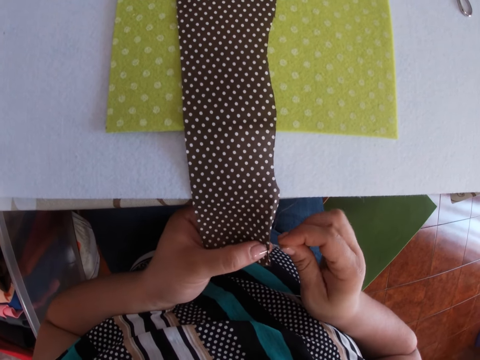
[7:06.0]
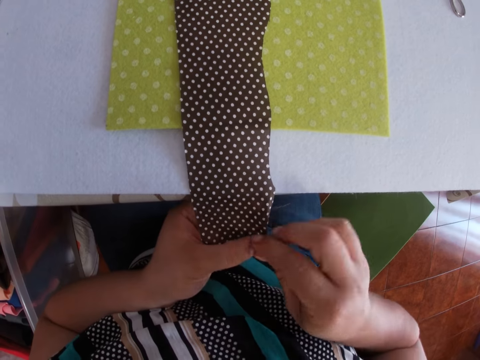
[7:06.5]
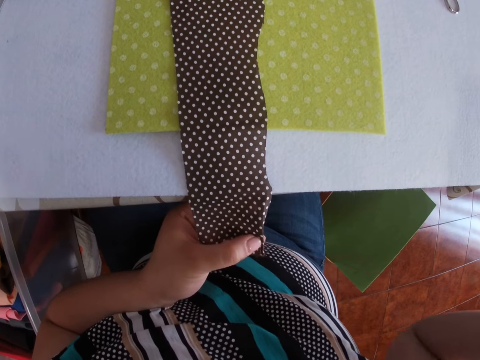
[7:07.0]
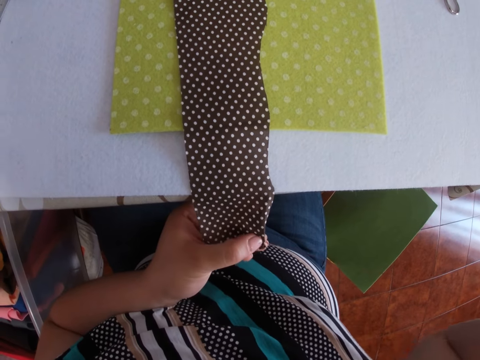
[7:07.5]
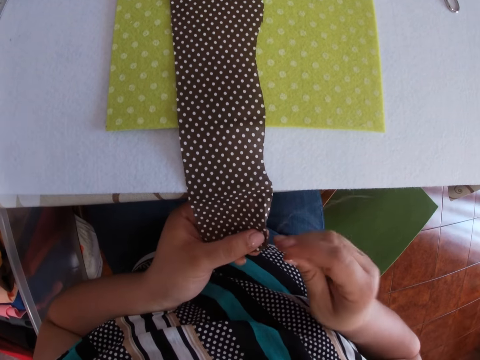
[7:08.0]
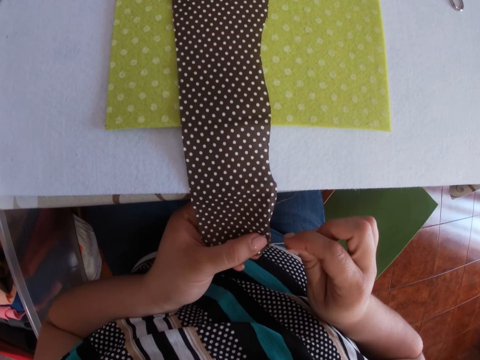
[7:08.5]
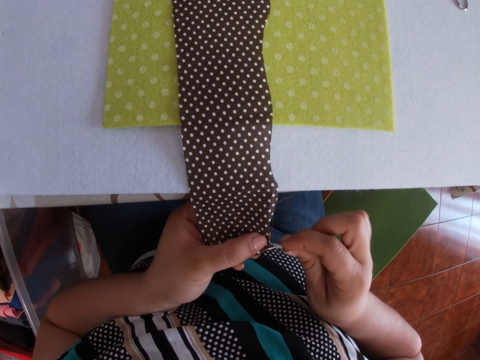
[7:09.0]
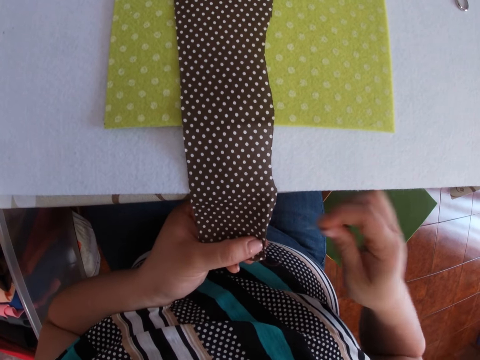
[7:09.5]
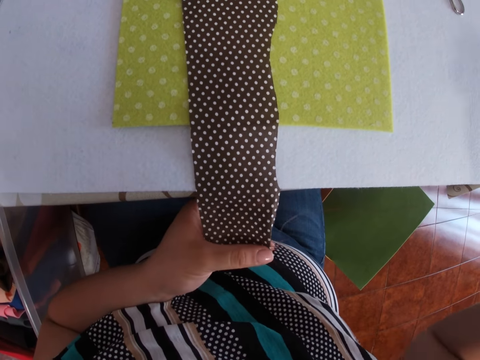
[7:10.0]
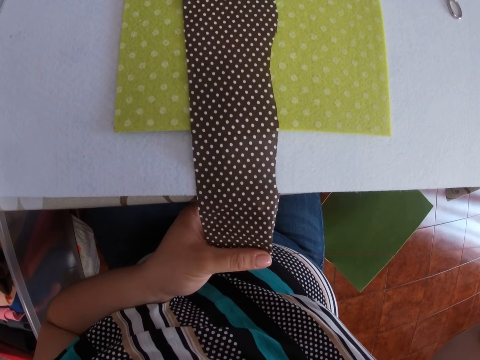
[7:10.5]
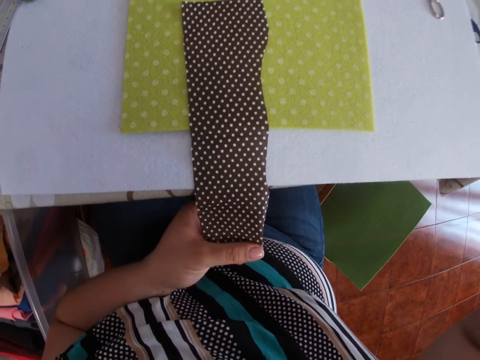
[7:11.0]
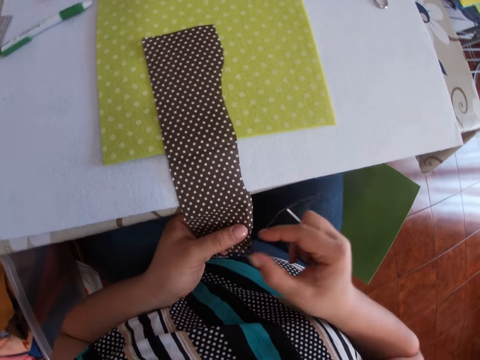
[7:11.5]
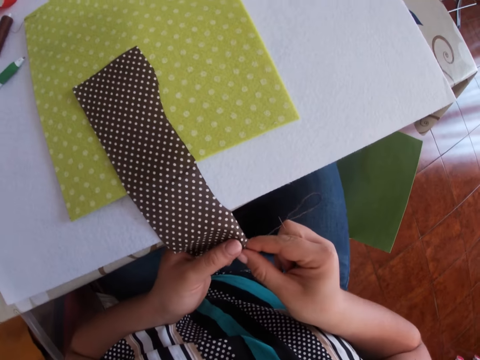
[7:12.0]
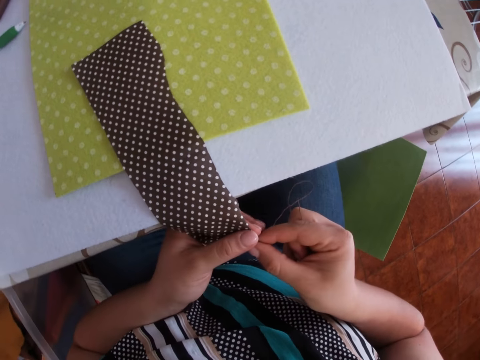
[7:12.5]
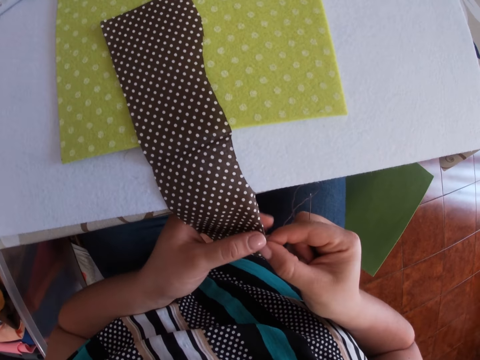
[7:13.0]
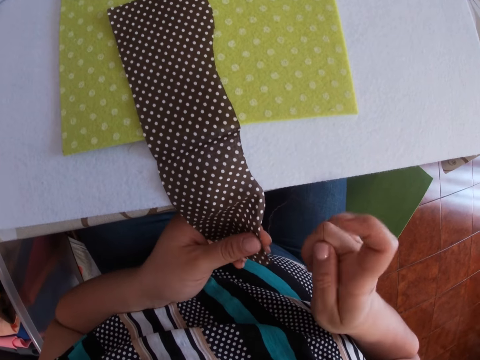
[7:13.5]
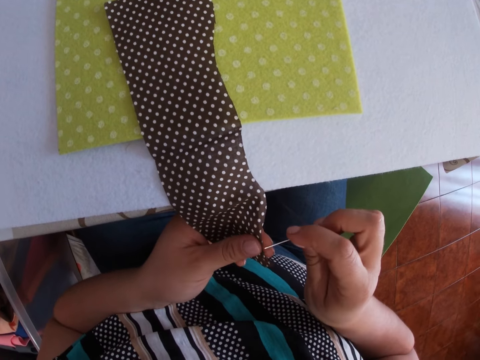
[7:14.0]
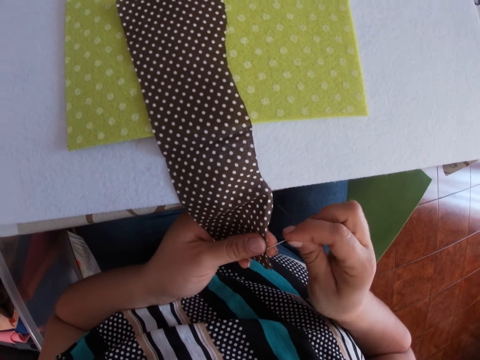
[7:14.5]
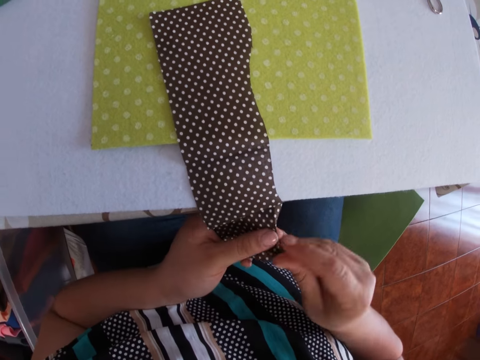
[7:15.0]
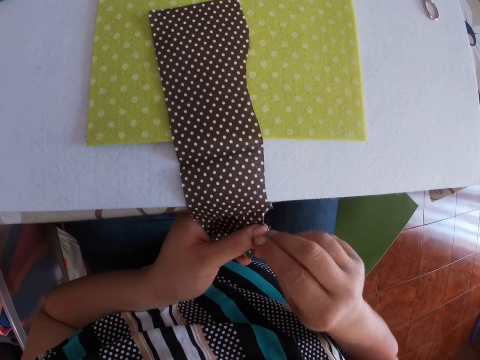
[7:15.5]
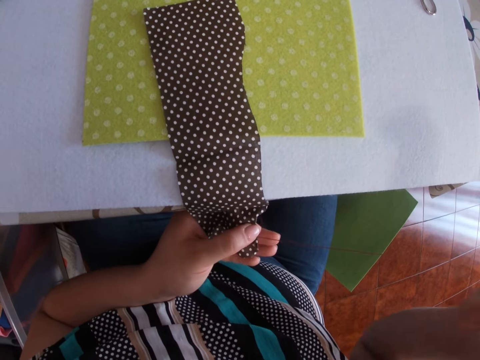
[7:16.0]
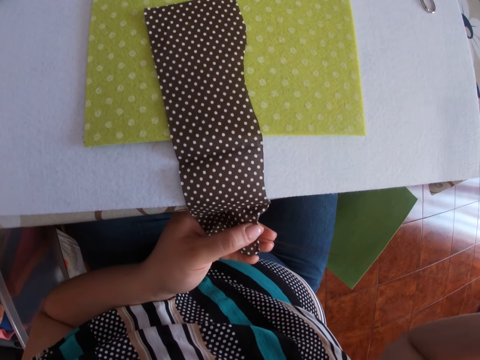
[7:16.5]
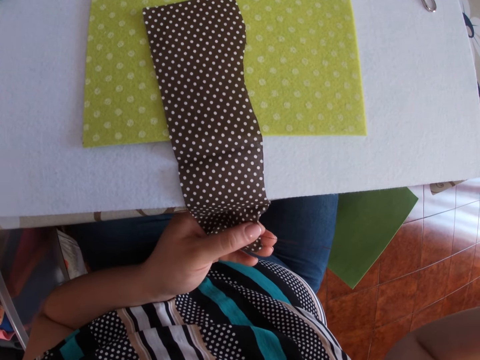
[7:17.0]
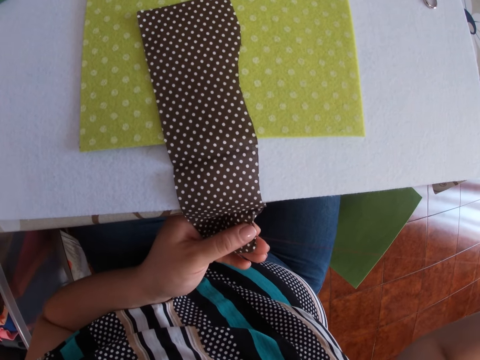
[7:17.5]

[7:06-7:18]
The camera wearer pierces a cloth with a needle. They pull the thread. They press the cloth. They pierce the cloth with the needle. They pull the thread.

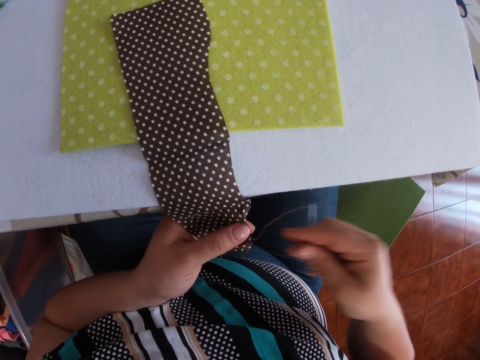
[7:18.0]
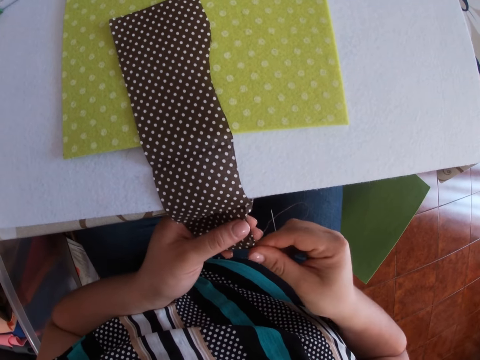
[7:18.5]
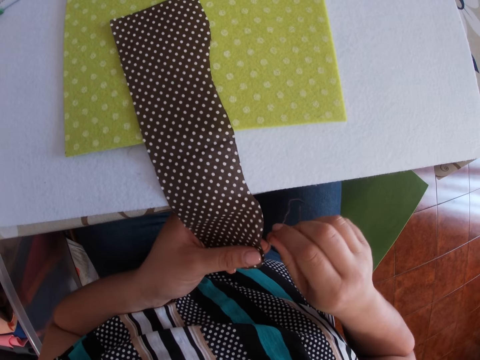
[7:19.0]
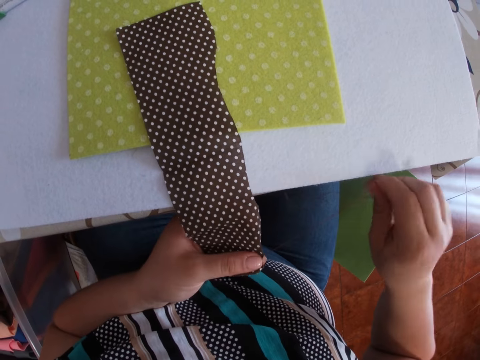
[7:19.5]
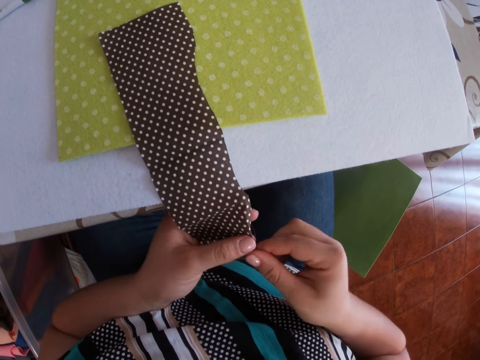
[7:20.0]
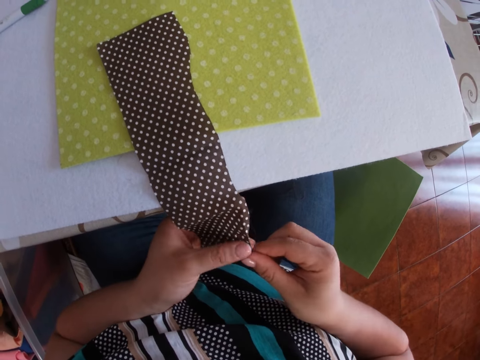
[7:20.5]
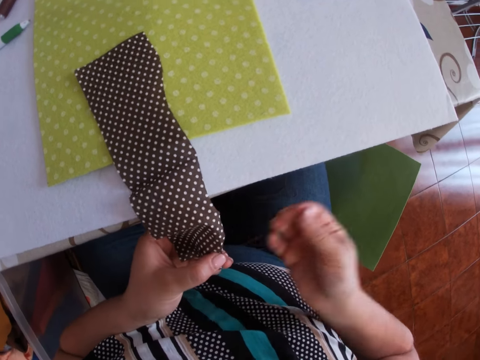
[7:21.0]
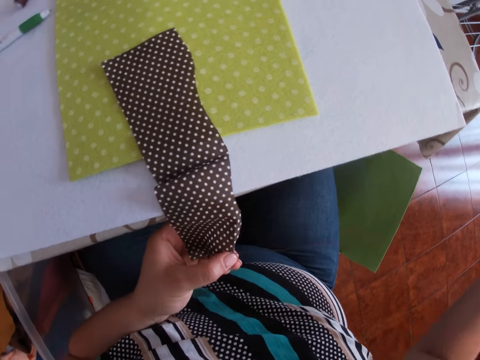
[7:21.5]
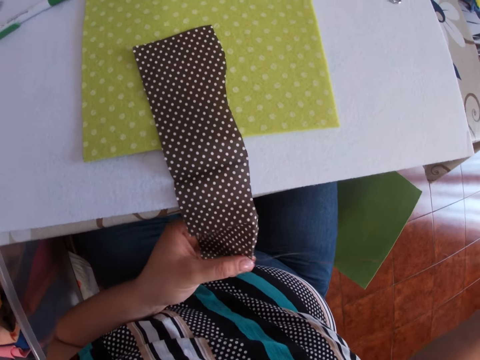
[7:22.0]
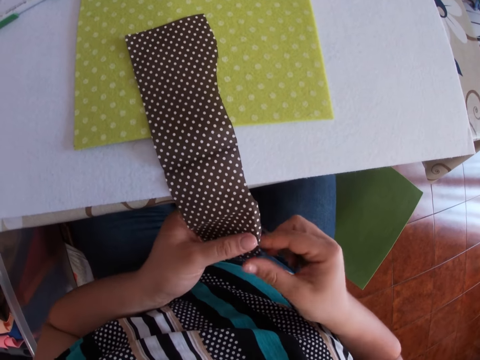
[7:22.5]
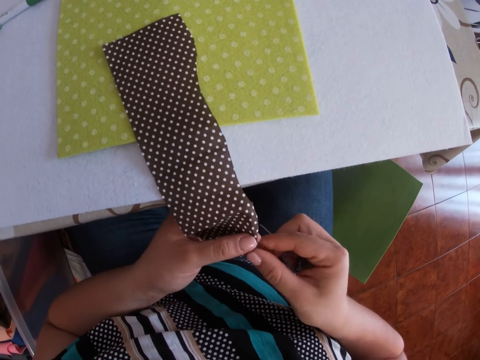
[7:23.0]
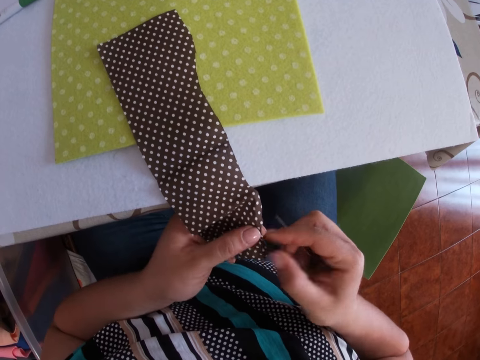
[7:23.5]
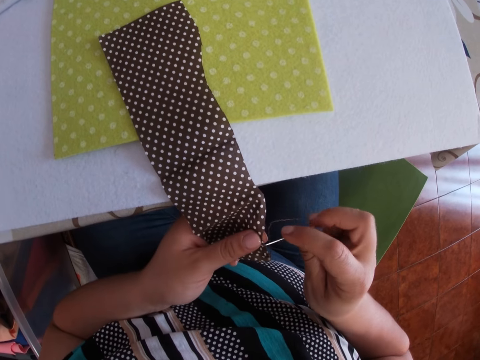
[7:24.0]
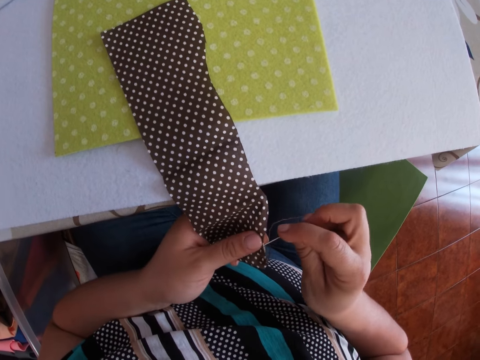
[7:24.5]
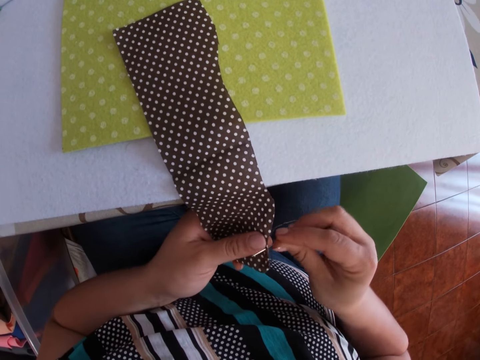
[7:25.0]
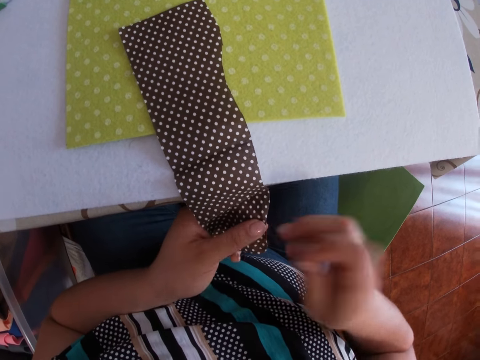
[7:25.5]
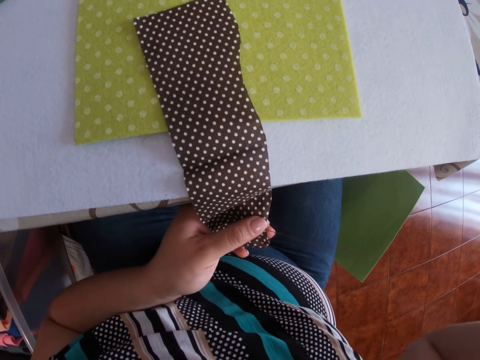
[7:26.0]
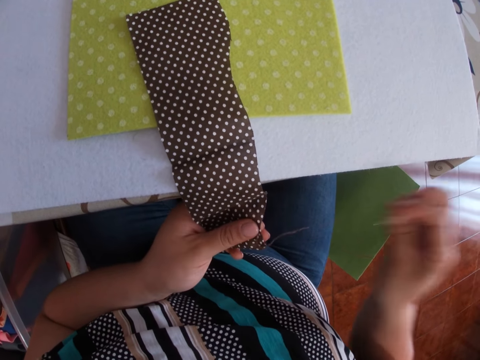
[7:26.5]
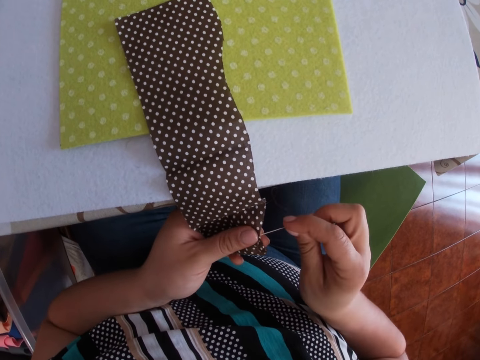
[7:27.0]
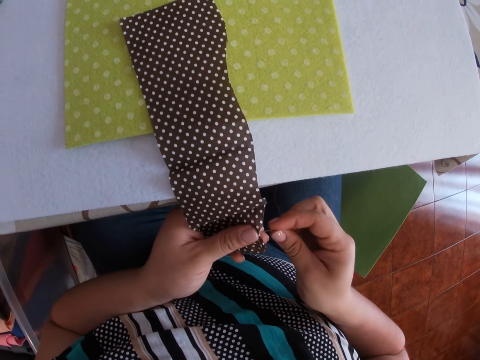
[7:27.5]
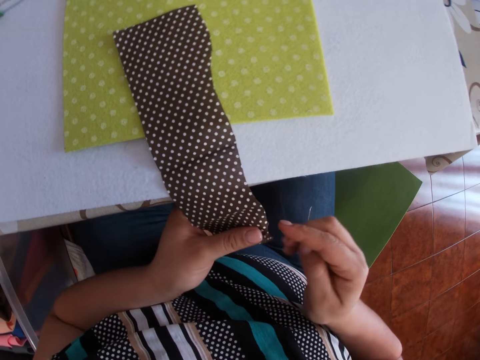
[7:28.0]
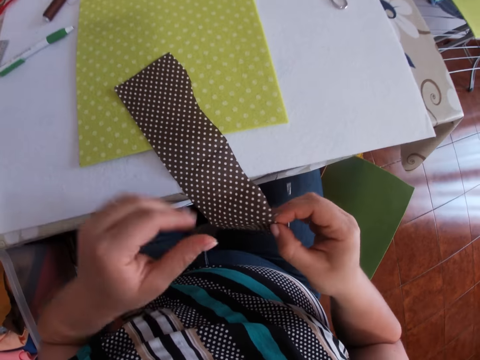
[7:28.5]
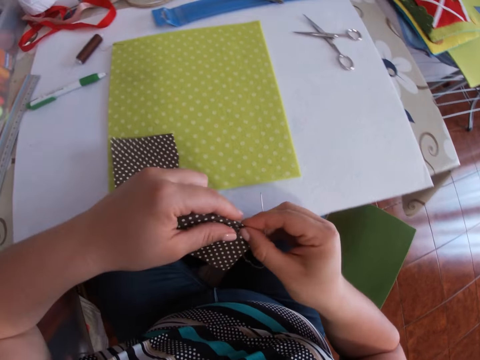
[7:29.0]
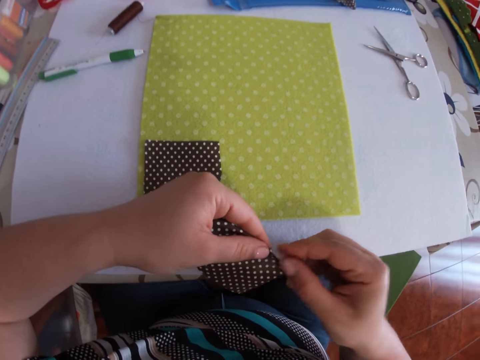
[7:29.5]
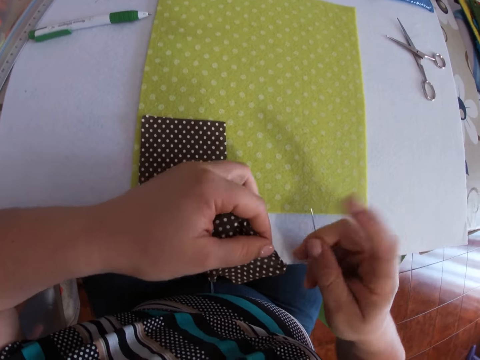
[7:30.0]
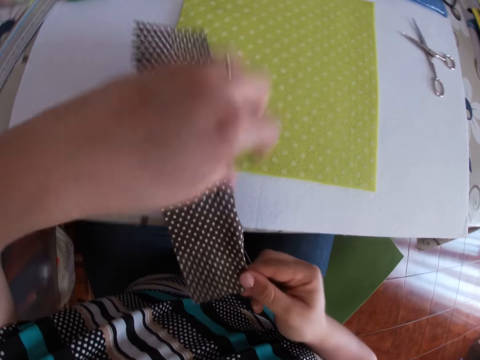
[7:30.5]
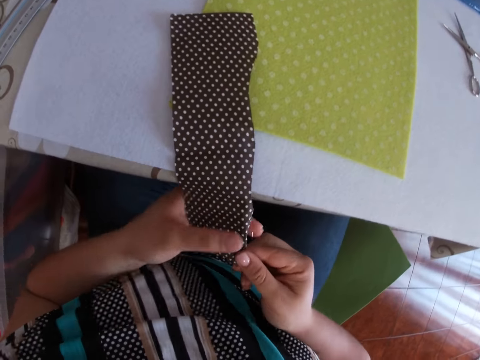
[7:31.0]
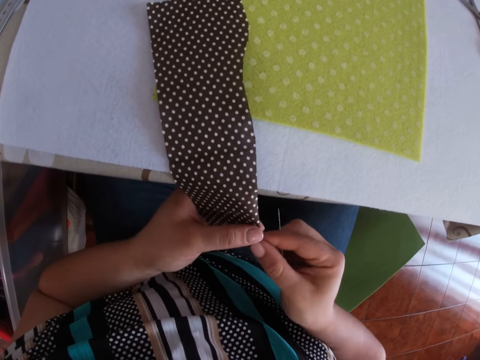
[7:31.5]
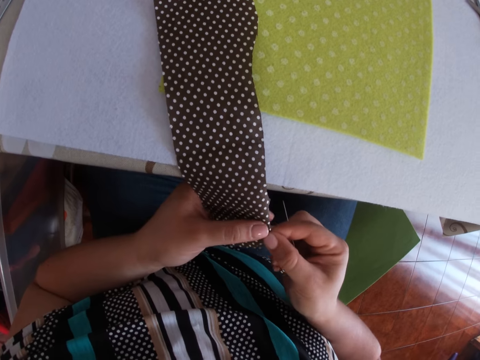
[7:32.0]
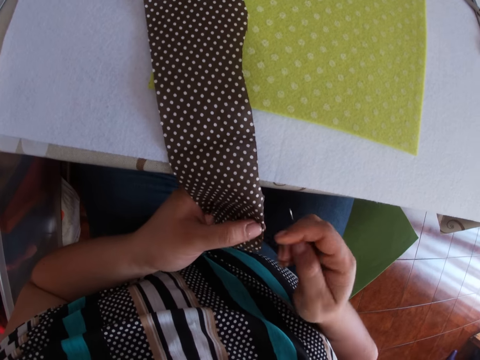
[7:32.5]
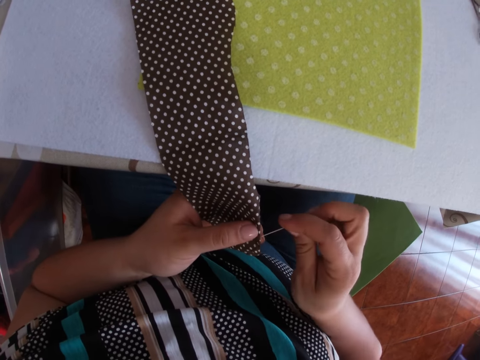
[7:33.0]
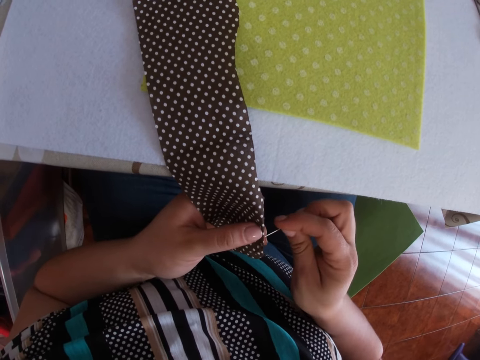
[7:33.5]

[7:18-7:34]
The camera wearer pulls the thread. They pull the thread again. They pierce a cloth with a needle. They pull the thread. They press the cloth. They press the cloth again.
